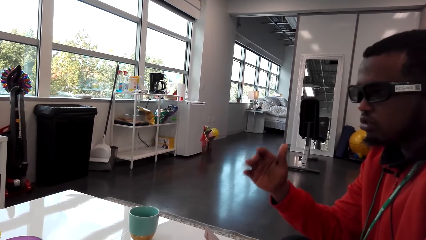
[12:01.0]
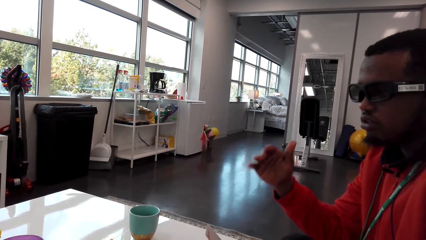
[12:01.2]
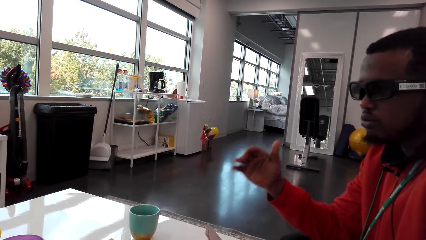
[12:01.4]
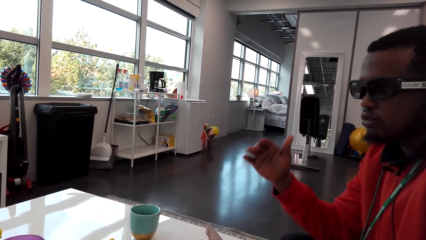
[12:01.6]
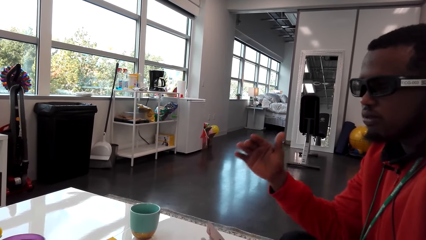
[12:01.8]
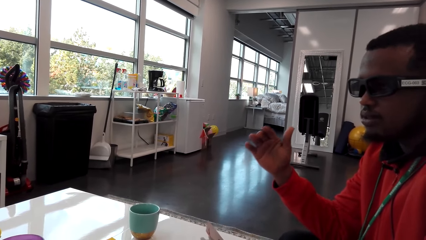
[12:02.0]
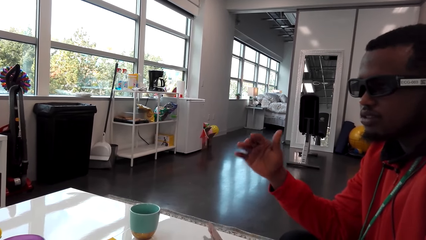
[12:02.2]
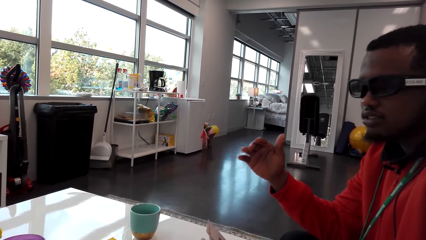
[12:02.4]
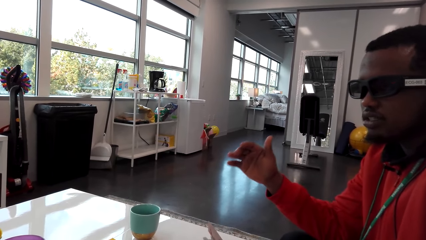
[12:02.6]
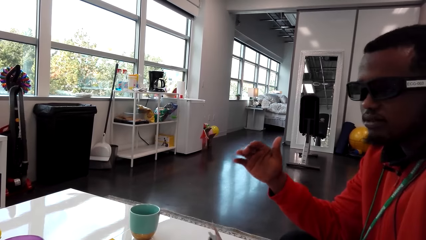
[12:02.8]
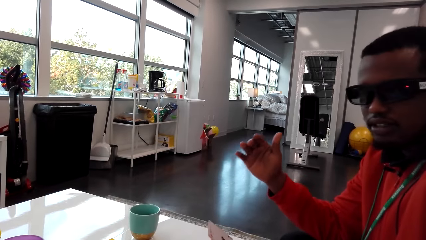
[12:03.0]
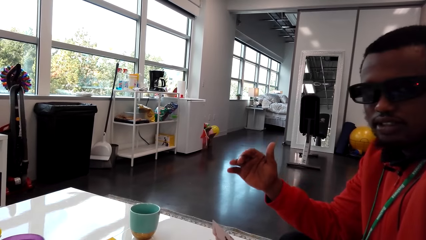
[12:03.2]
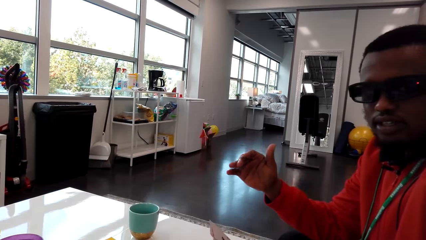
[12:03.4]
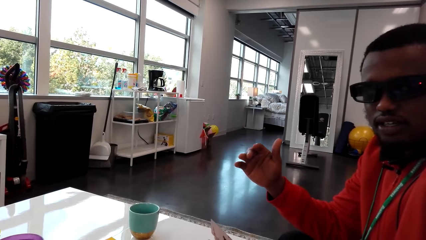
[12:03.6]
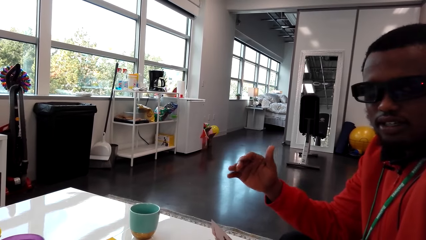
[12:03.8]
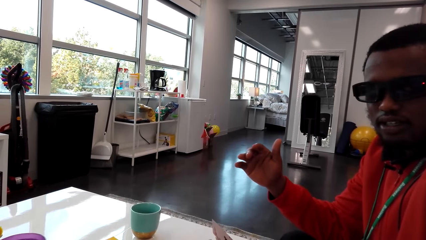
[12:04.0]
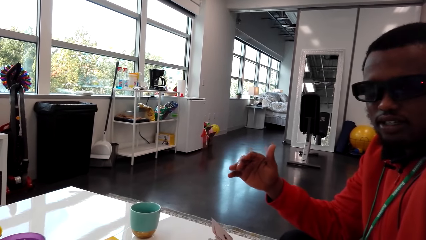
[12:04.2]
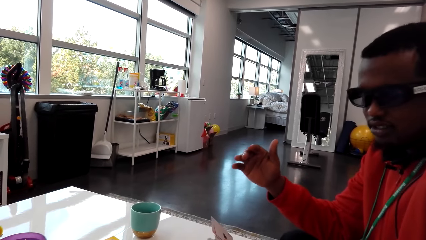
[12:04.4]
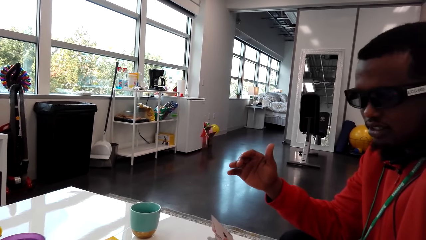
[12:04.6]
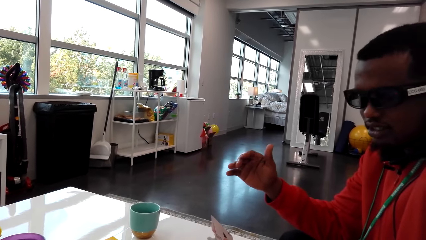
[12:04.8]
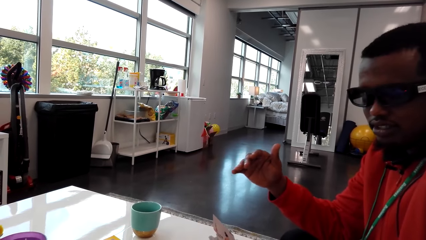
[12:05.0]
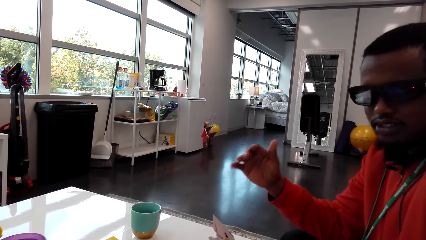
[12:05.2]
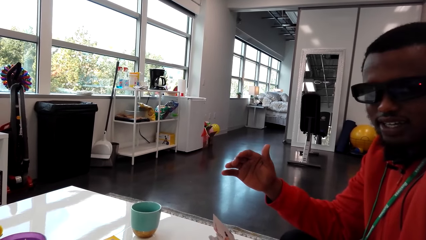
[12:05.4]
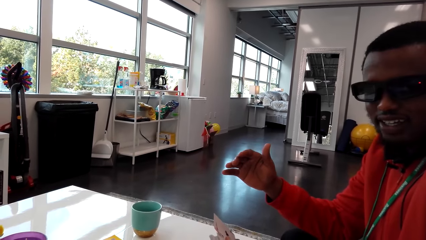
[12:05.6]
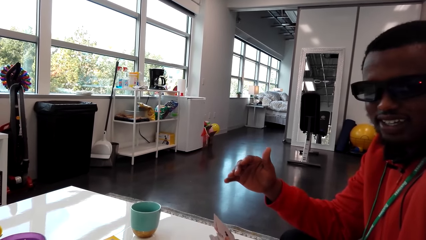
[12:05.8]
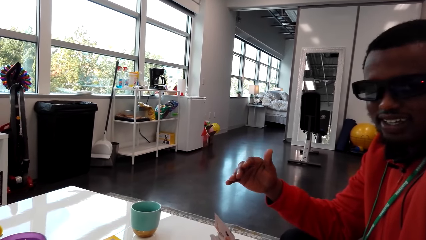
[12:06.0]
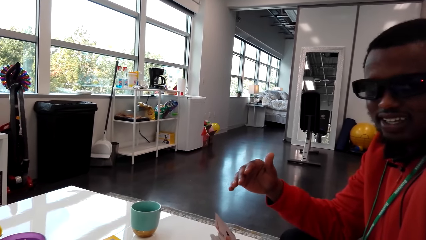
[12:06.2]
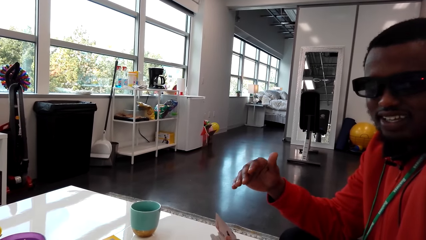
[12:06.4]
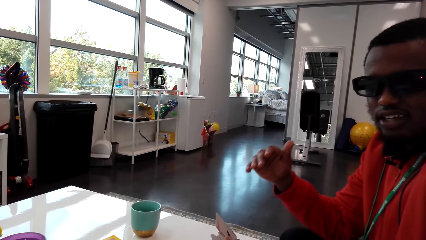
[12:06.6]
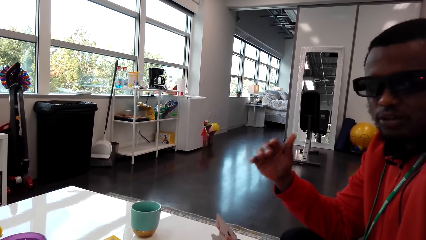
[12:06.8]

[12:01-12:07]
The man moves his right hand.

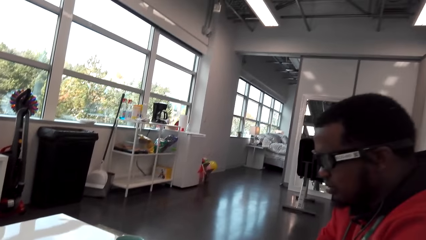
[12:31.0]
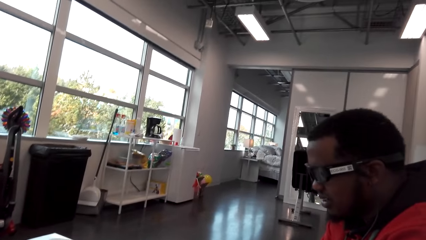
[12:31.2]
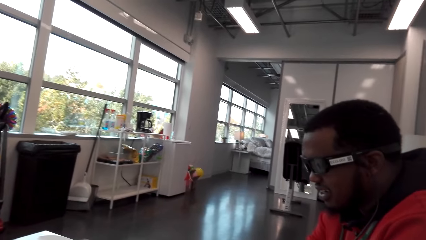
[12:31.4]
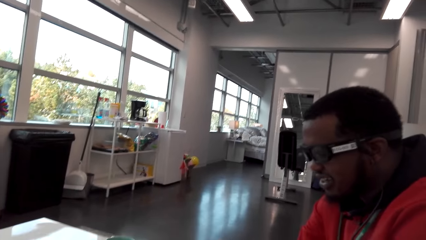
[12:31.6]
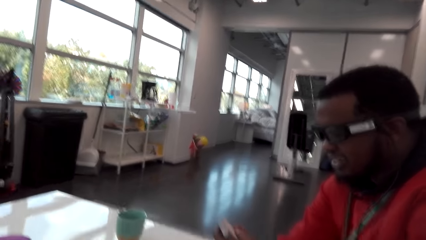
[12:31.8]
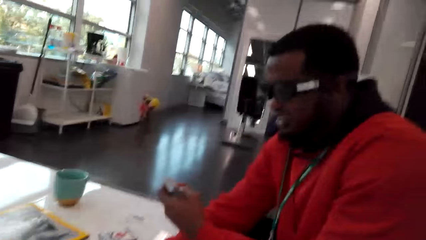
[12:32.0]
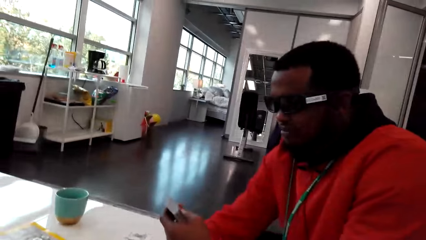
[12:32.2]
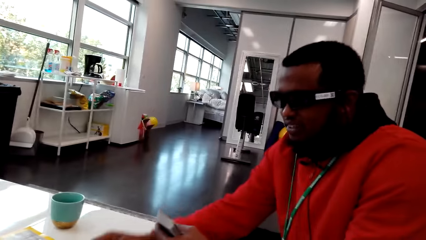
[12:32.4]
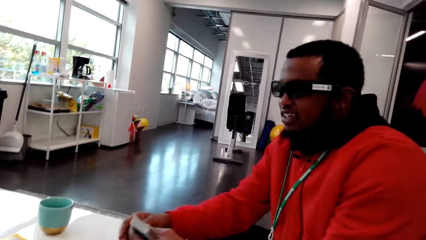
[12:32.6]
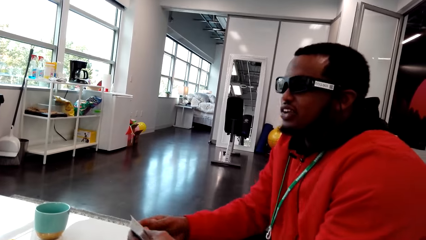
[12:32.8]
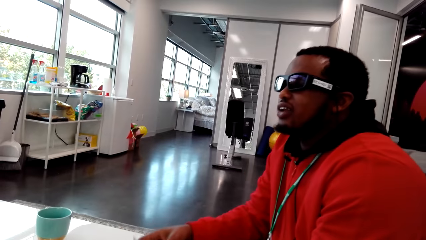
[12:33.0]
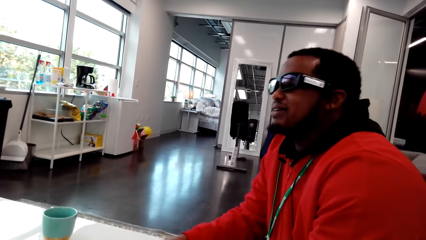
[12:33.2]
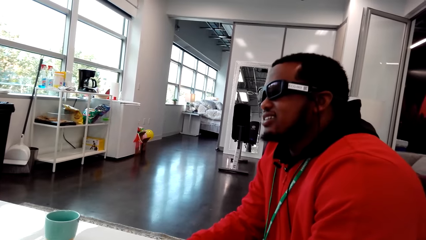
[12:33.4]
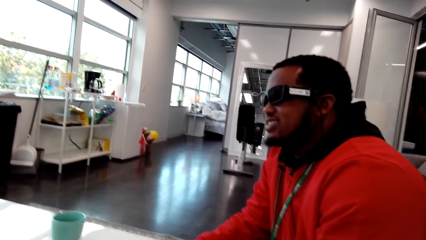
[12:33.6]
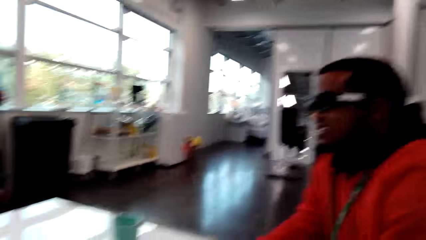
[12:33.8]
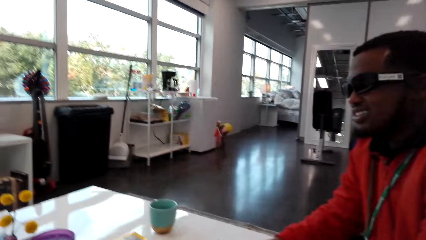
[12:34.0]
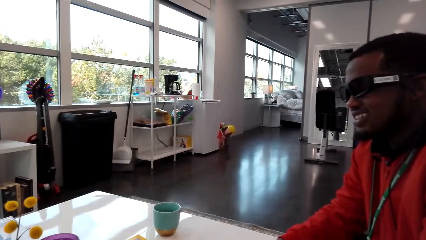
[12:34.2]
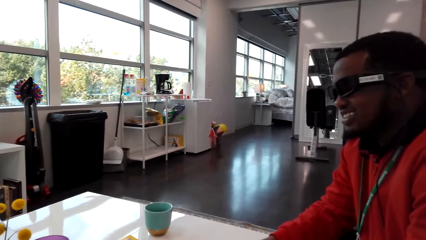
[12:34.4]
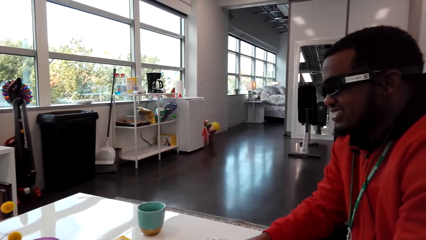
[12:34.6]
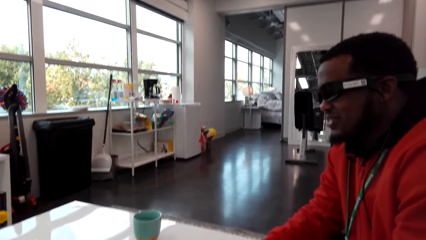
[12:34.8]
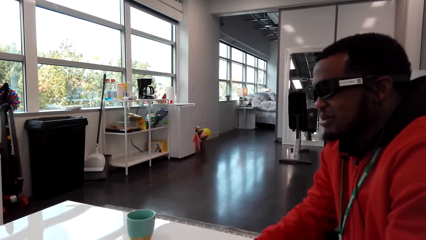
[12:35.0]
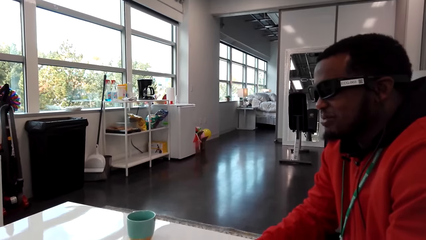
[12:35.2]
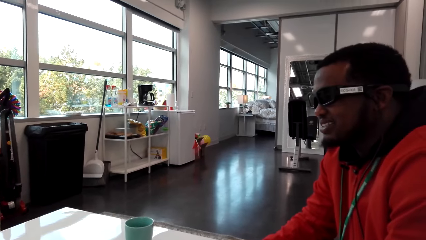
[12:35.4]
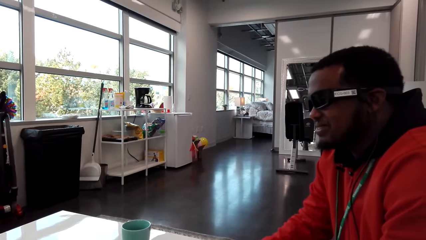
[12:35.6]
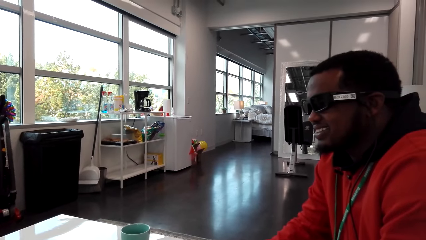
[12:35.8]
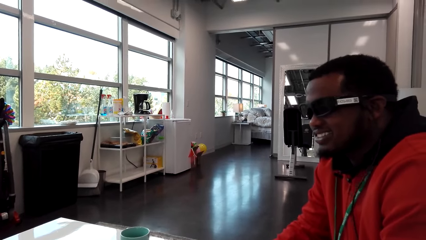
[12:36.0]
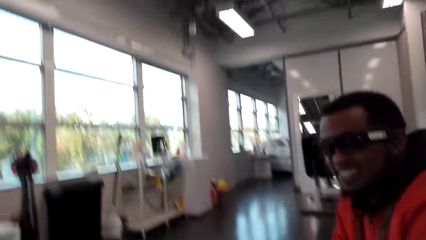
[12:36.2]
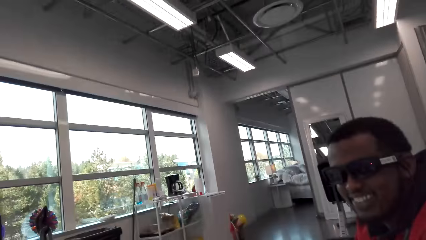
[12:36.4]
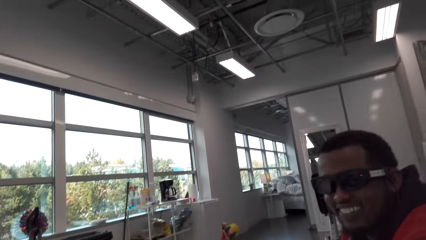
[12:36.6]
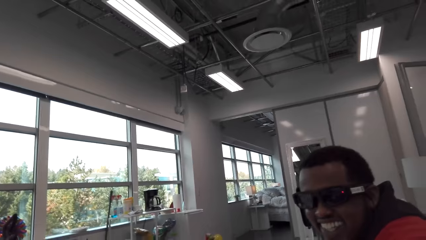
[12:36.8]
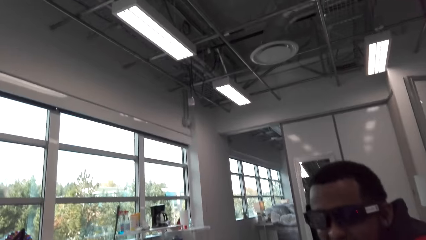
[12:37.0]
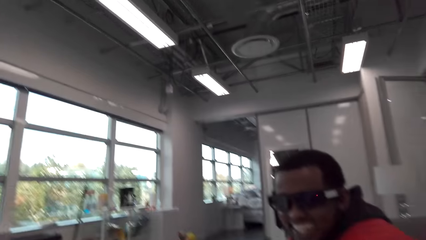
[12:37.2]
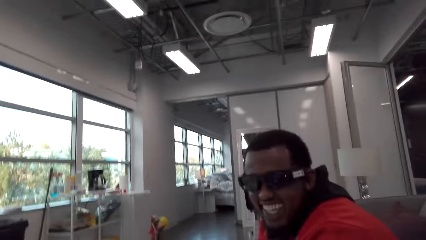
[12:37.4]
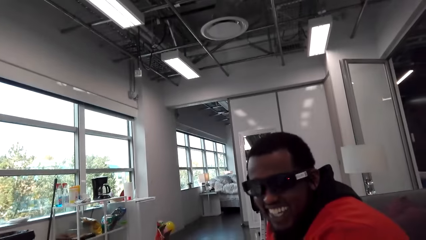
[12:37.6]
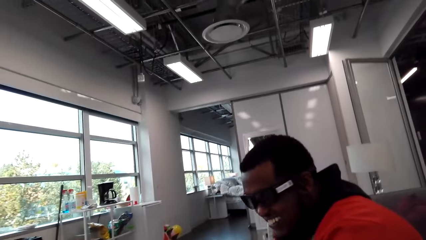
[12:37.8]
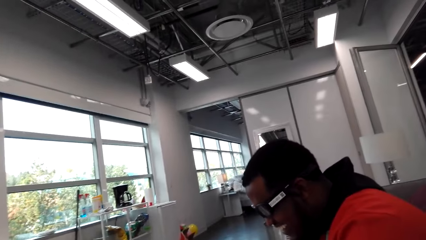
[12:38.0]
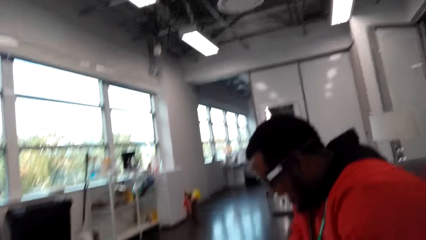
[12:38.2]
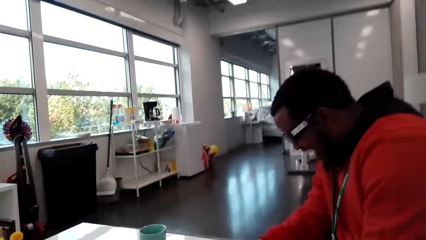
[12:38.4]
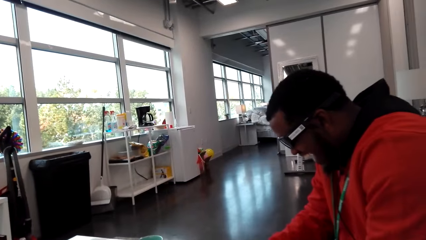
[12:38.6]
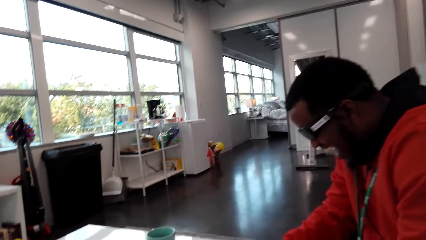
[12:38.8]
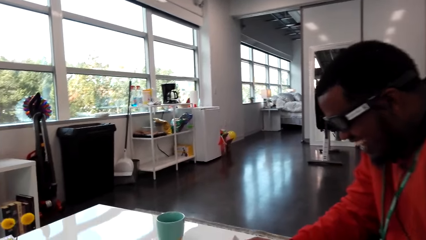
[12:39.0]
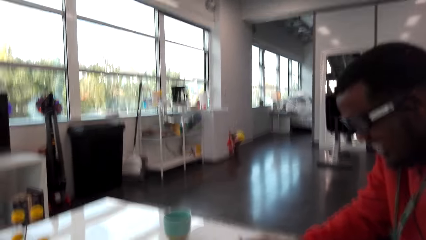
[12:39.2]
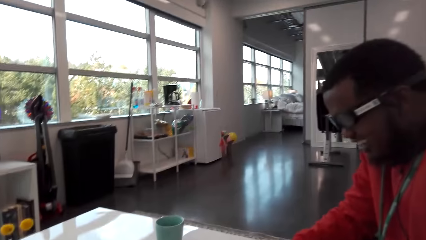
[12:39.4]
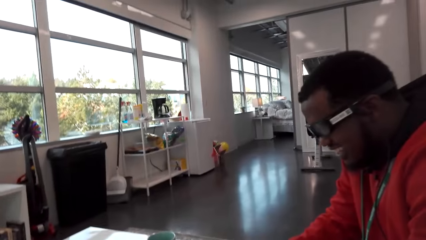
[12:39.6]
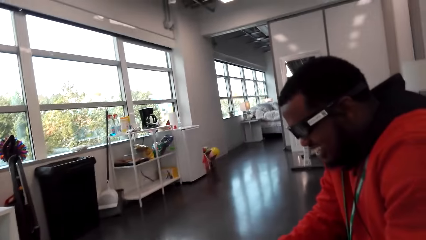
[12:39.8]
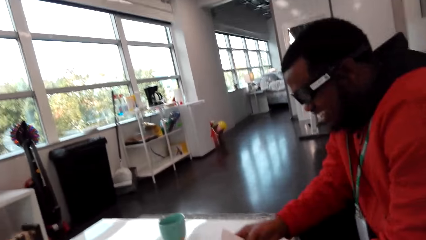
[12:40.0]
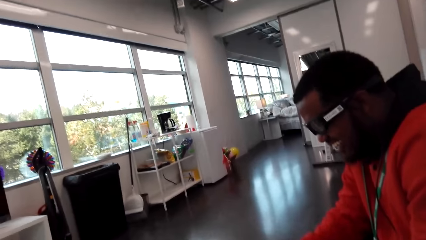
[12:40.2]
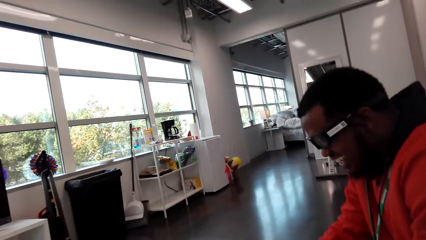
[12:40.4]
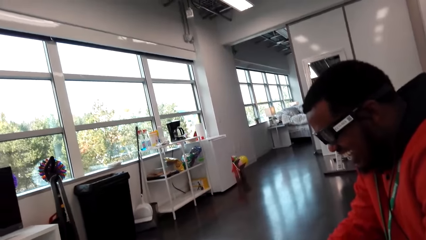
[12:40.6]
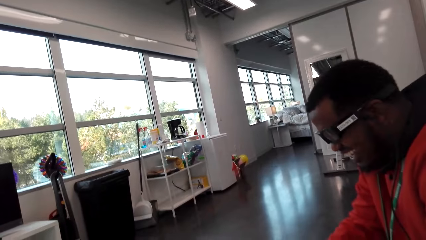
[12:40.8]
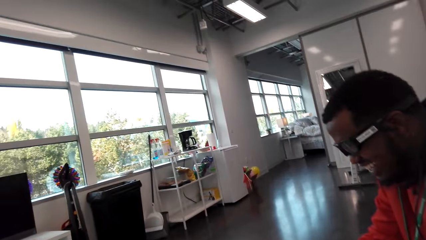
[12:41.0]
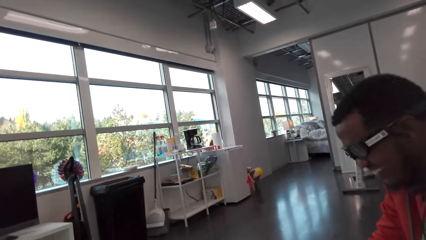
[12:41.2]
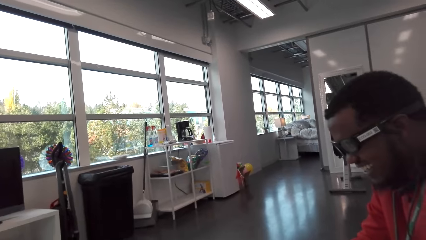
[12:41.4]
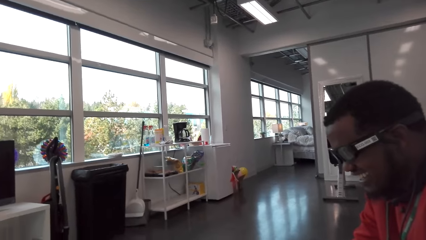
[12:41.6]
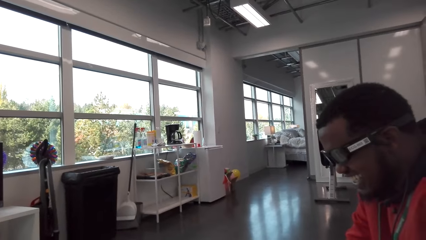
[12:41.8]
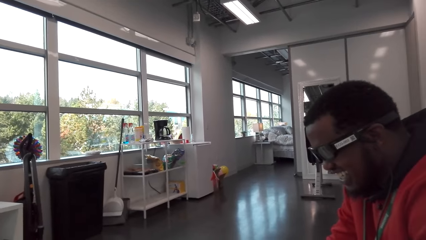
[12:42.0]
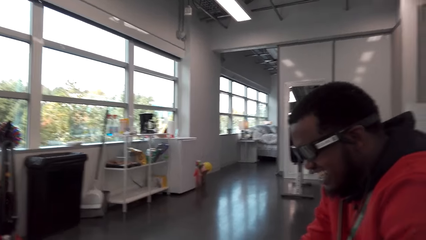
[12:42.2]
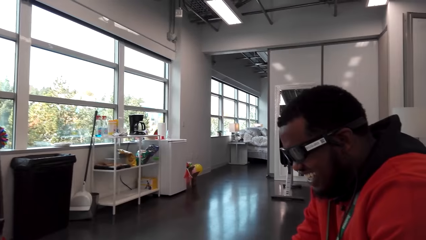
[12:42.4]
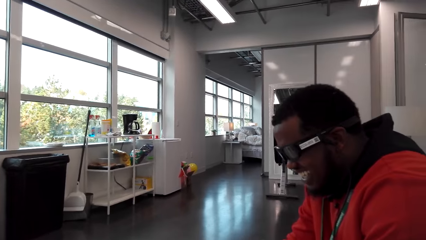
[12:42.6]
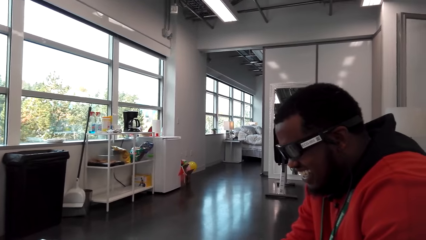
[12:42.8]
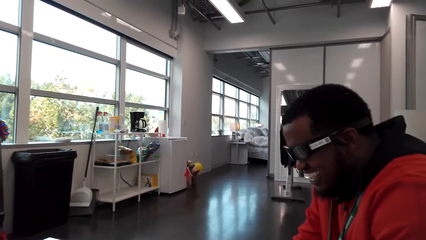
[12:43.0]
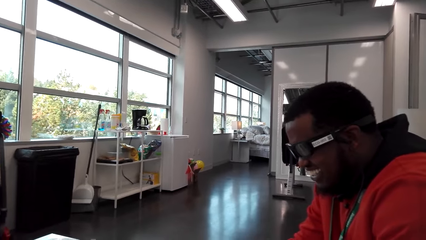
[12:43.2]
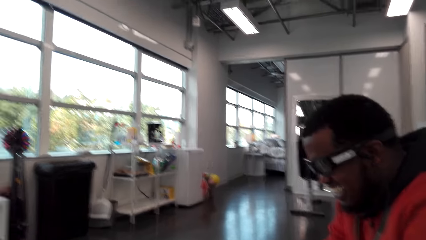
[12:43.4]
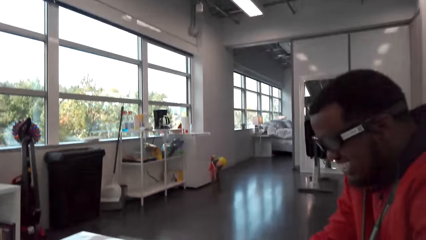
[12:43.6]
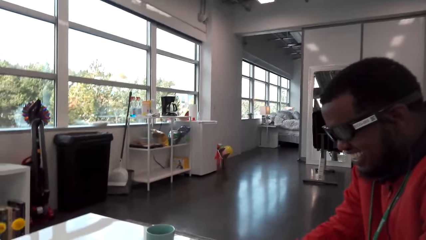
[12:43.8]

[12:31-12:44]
The camera wearer talks. The man talks. The camera wearer laughs. They talk.
